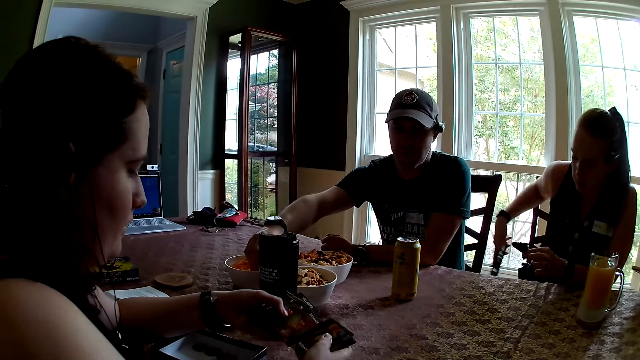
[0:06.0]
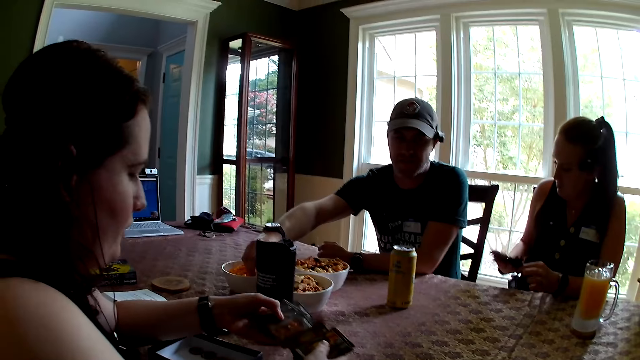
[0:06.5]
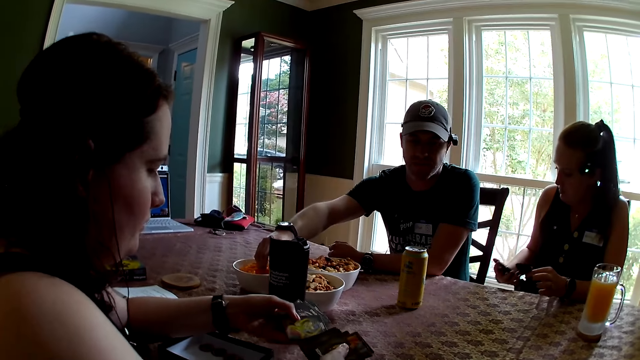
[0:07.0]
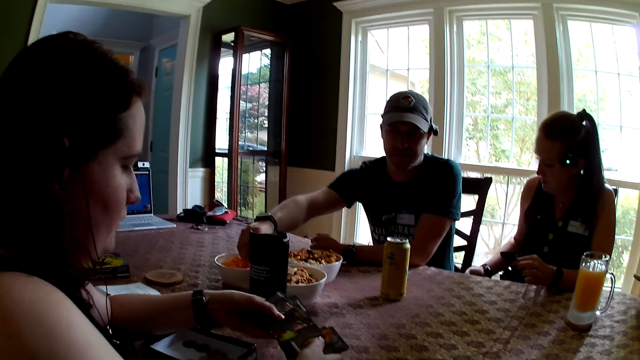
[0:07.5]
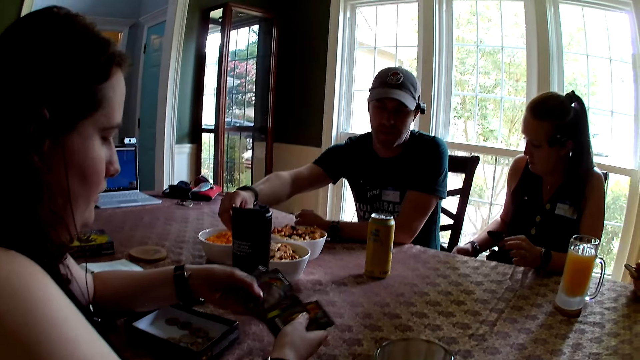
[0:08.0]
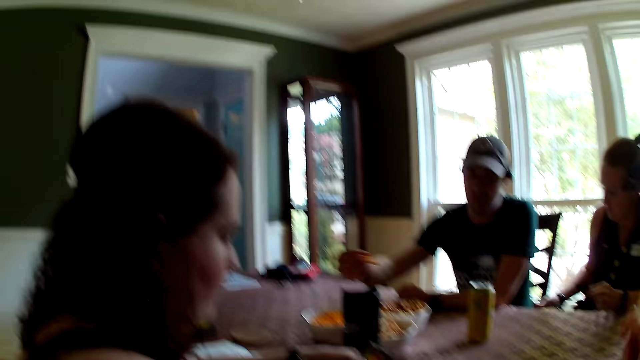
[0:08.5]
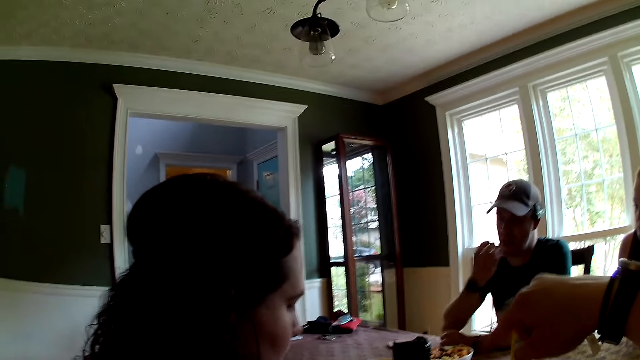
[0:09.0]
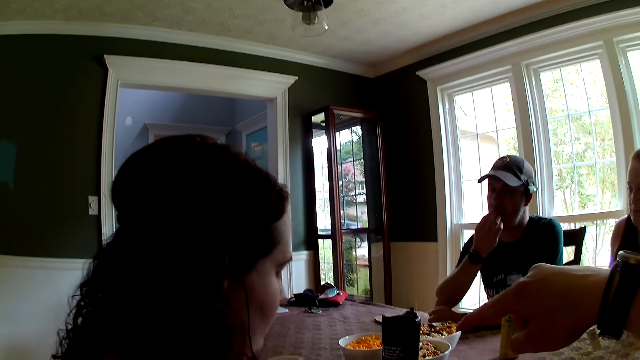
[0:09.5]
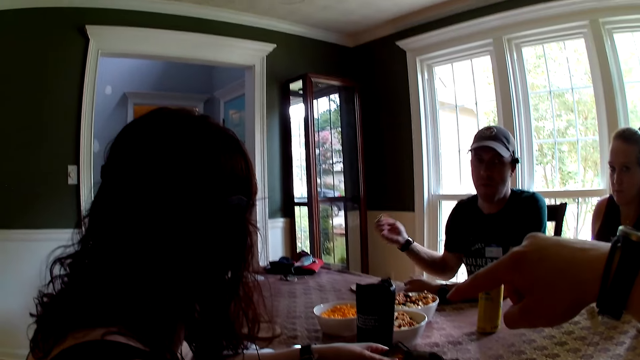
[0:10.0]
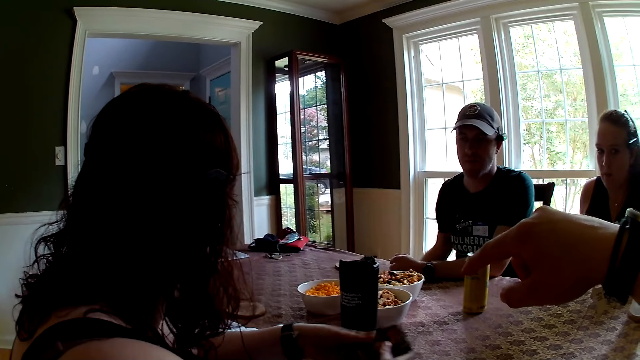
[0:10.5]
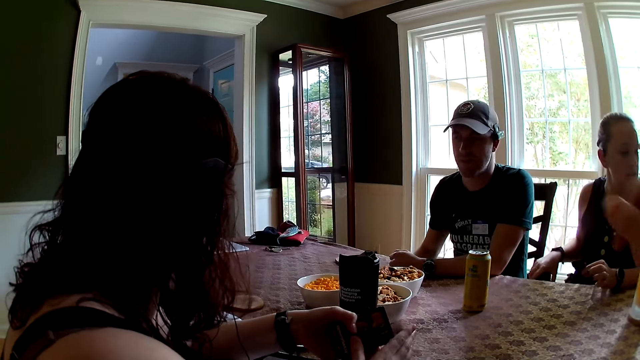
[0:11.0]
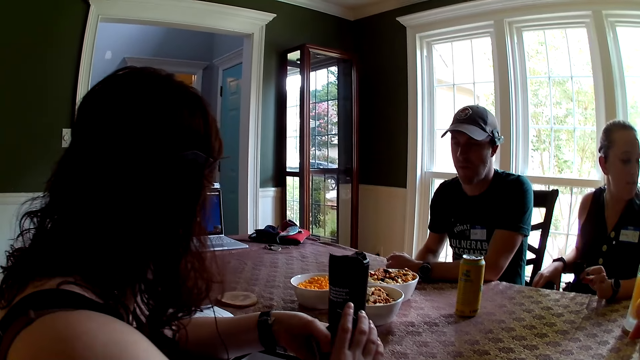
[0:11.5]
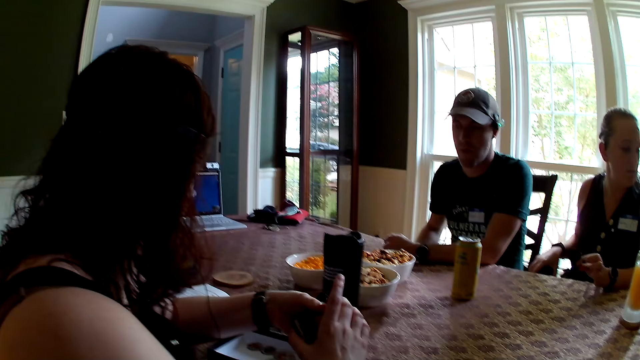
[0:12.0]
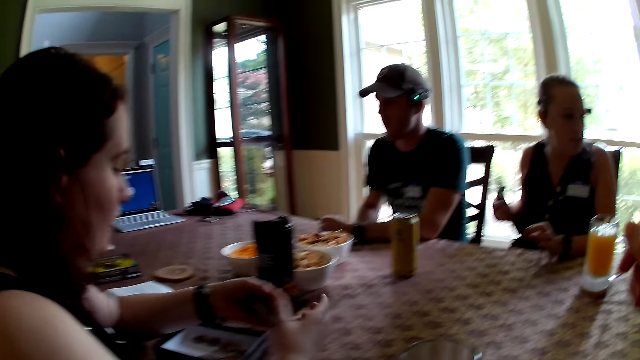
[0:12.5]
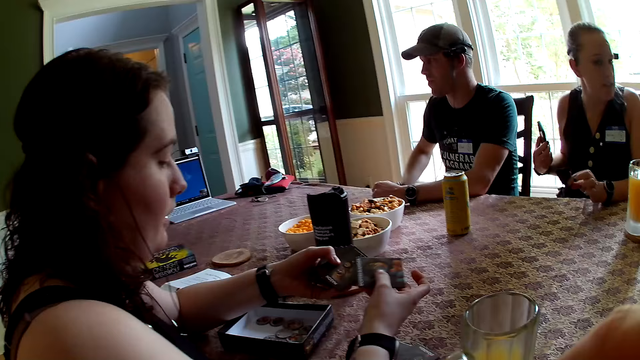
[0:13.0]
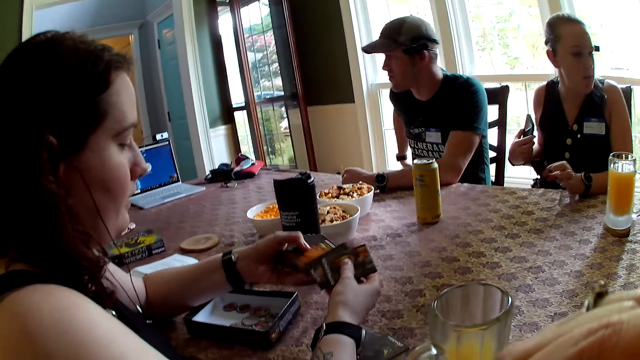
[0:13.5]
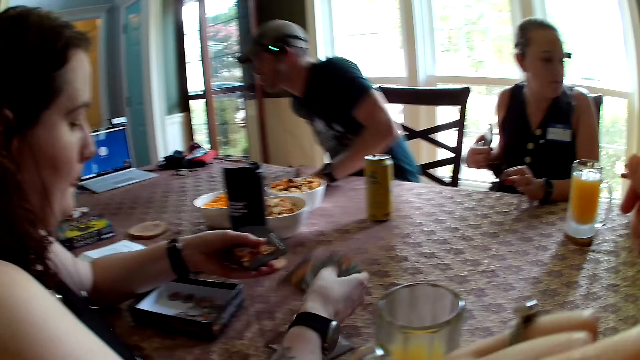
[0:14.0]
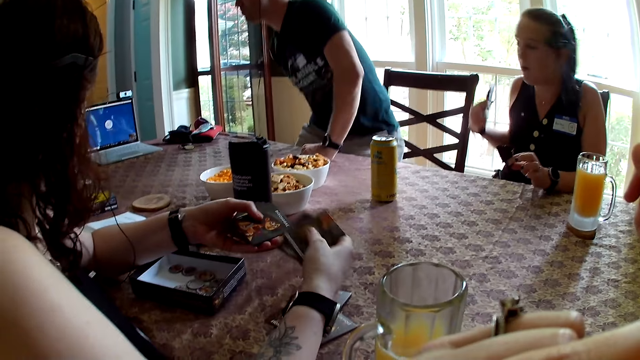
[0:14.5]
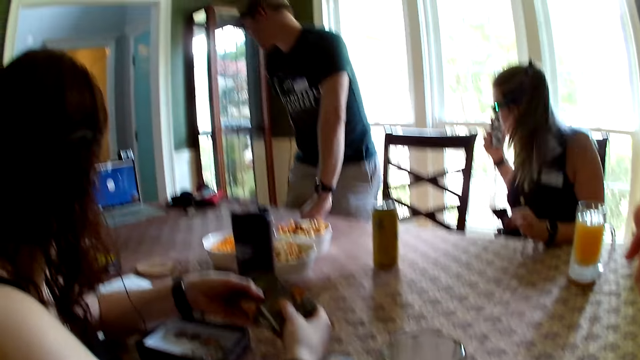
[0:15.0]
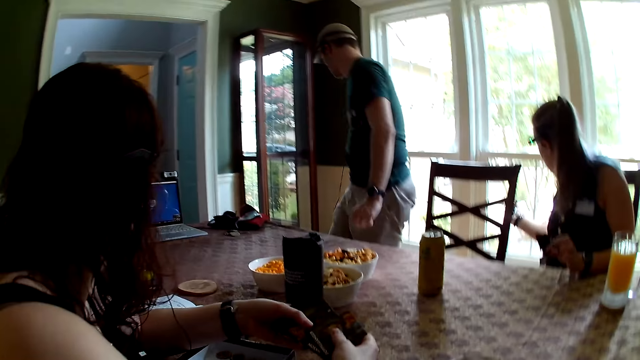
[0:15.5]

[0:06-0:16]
A man picks cheese with his right hand from a plate of cheese on the table. A woman presses the phone in her right hand. Another woman selects the werewolf cards. The camera wearer converses with the other woman. She points her right hand to a pack of game cards on the table. The man eats the cheese in his right hand. The man stands from a dining chair. The other woman drops a card in her right hand on the table.

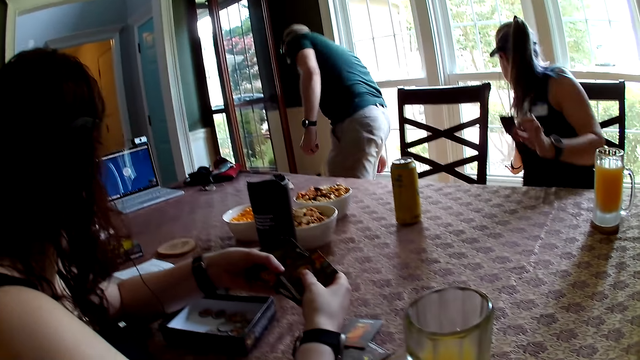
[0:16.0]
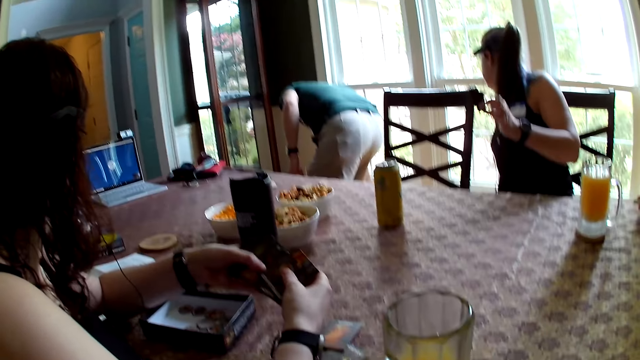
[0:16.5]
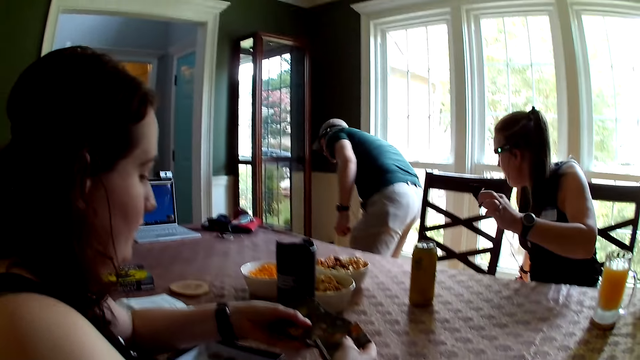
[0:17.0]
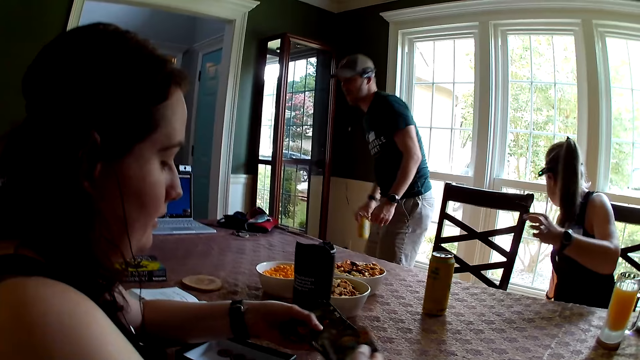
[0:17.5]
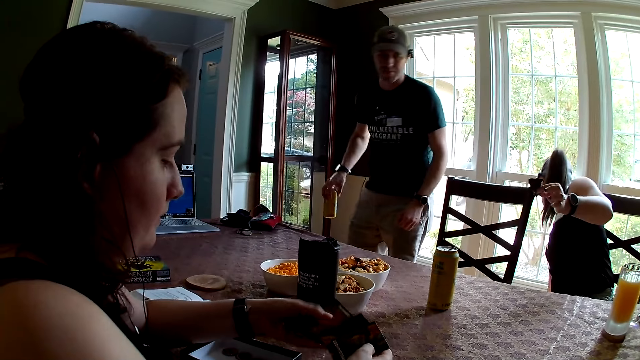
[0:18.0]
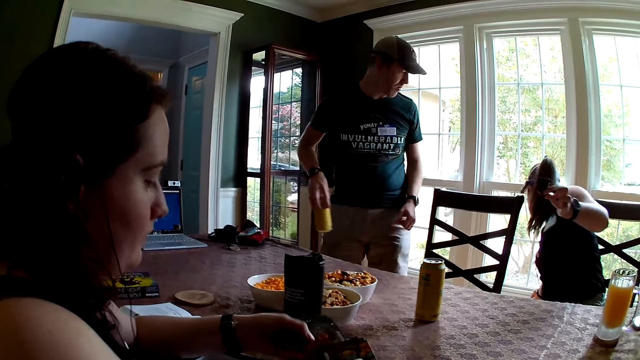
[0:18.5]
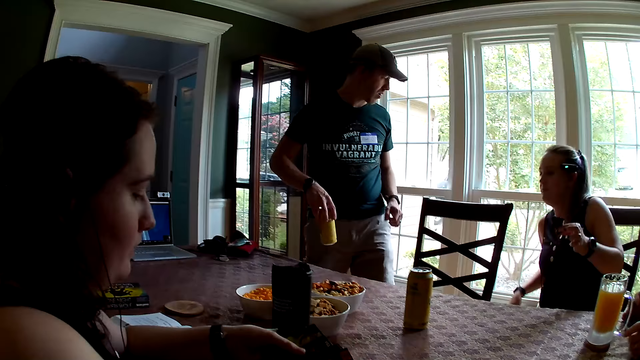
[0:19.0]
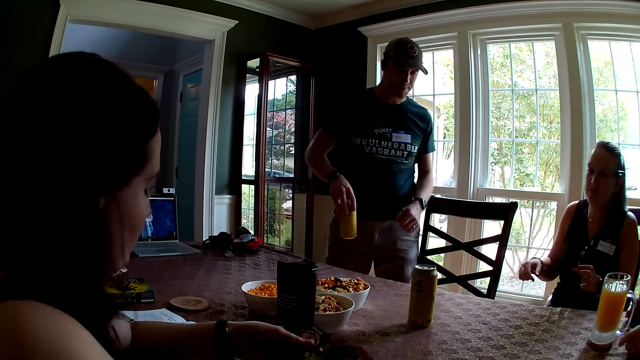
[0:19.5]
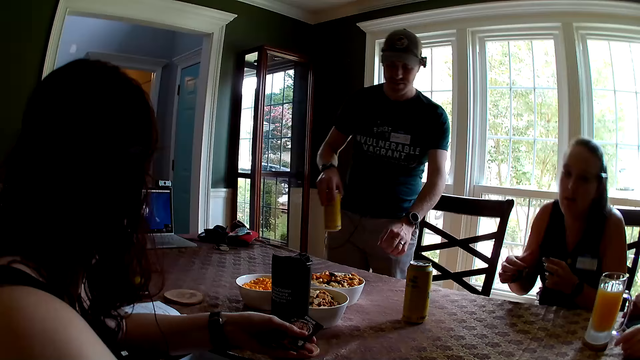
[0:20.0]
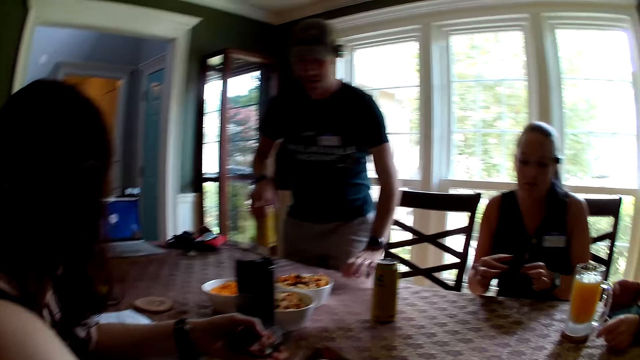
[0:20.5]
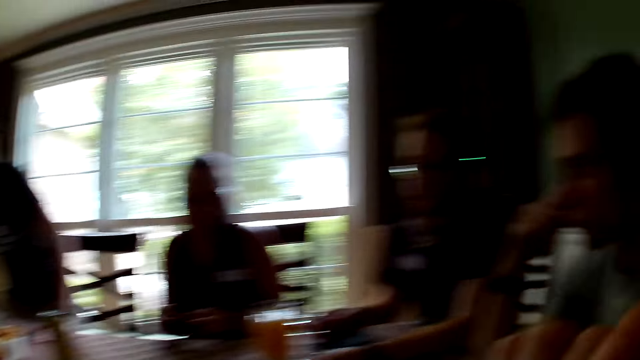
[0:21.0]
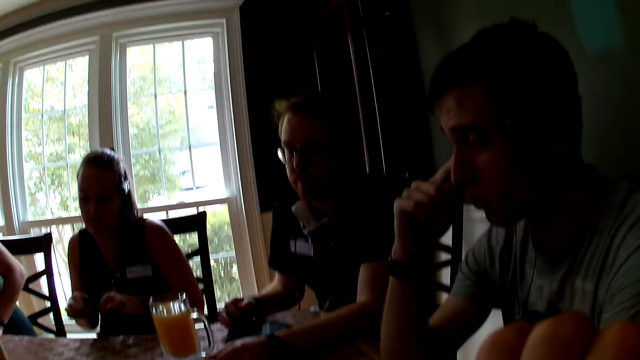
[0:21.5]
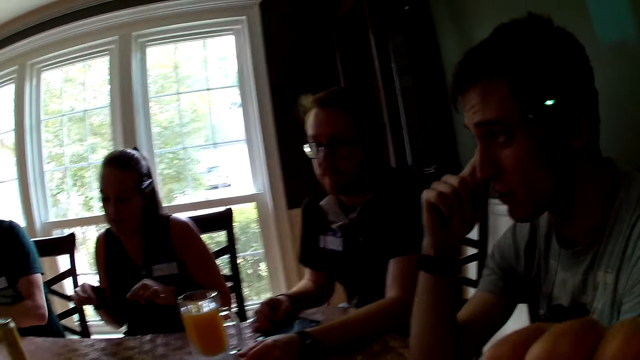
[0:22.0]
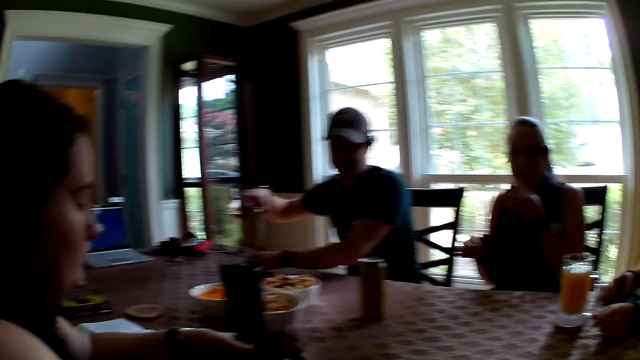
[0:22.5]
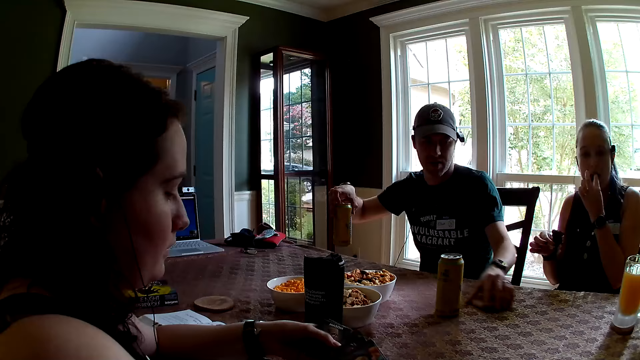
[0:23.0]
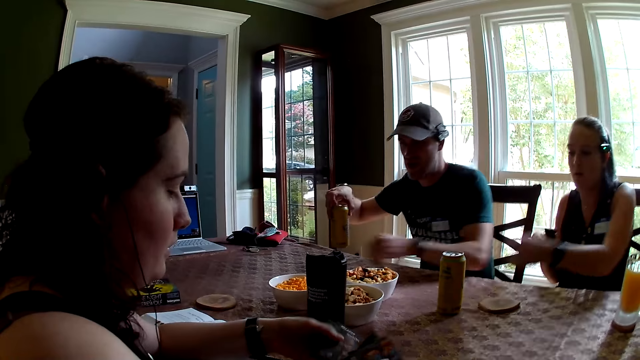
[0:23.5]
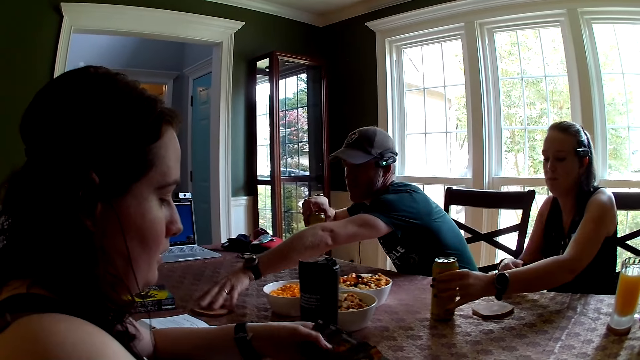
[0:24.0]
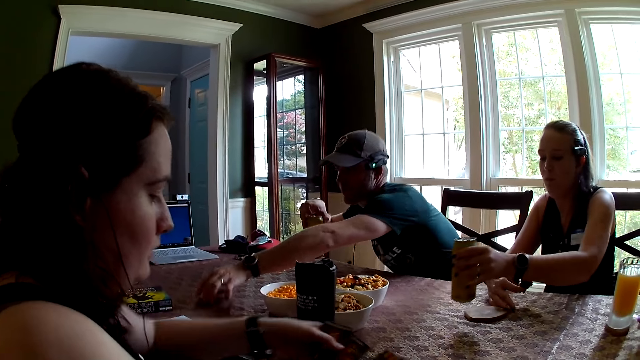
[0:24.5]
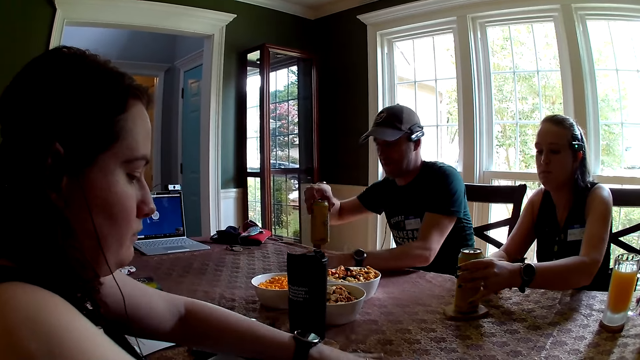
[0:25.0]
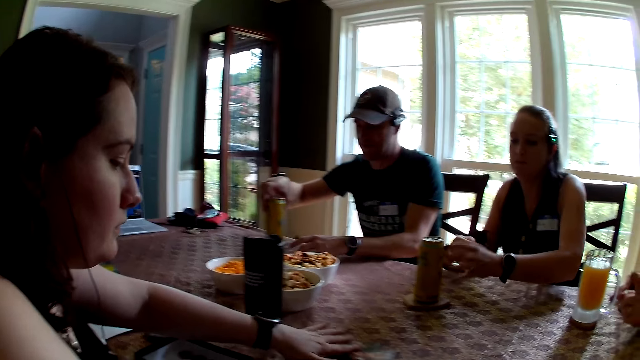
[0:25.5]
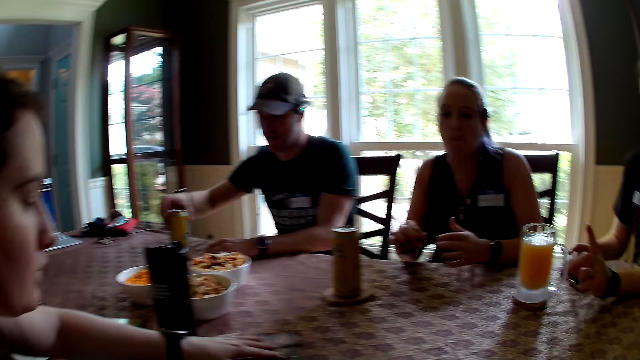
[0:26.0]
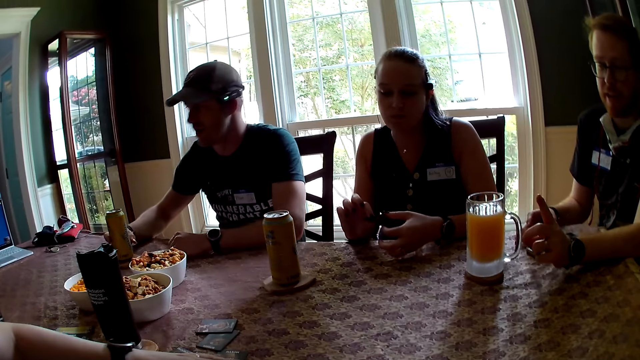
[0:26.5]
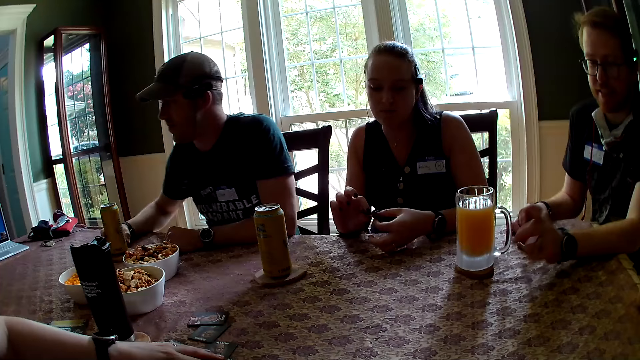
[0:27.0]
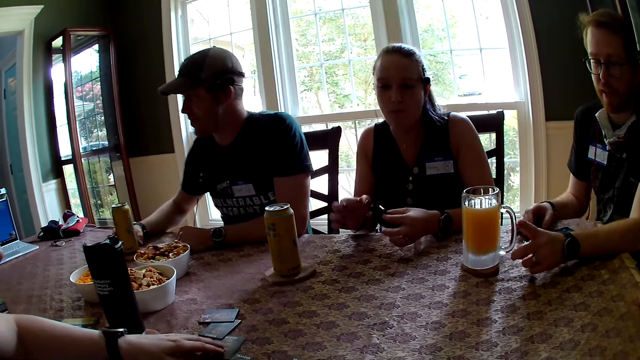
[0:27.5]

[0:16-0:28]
The man picks a can of soda from the floor with his right hand. The woman shuffles the cards in her hands with both hands. The camera wearer converses with another man. The woman drops the cards in her left hand on the table. Another woman drops the phone in her right hand on the floor. The first man places his right hand on the table. The other woman tears a chocolate in her left hand with her right hand. The first man sits on the dining chair. A man talks. The first man picks a coaster from the table with his left hand. The other woman eats the chocolate in her left hand. The first man drops the coaster in his left hand on the table. The other woman carries a can of soda from the table with her left hand. The first man picks a coaster from the table with his left hand. The other woman adjusts the coaster on the table with her right hand. The first woman drops the cards in her left hand on the table. The first man drops the coaster in his left hand on the table. The other woman places the can of soda in her right hand on the coaster. The first man drops the can of soda in his right hand on the coaster. The first man places his right hand on the table. The other woman holds the chocolate with both hands. A third man points his left hand towards the first woman. The first woman adjusts a card on the table with her left hand.
